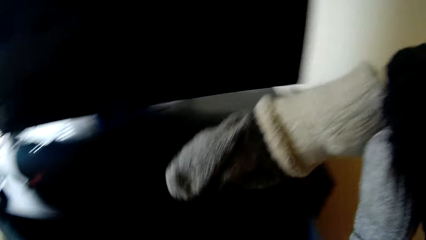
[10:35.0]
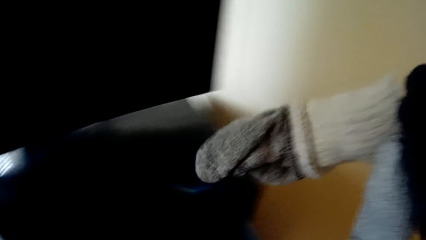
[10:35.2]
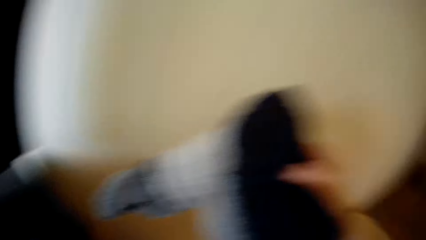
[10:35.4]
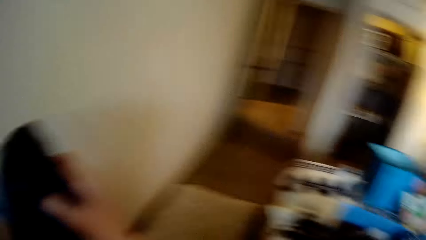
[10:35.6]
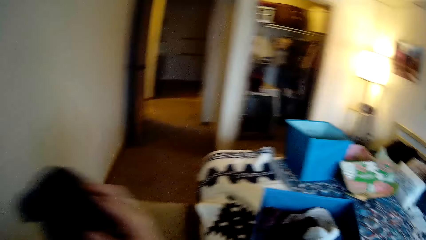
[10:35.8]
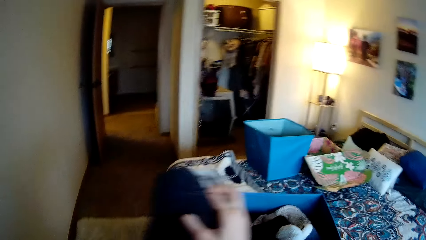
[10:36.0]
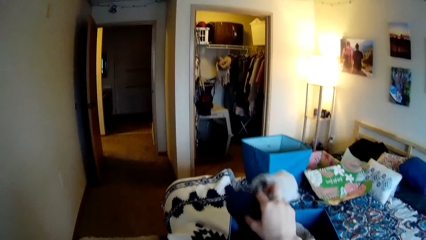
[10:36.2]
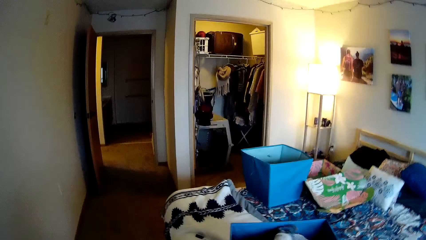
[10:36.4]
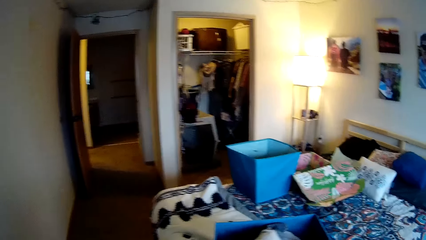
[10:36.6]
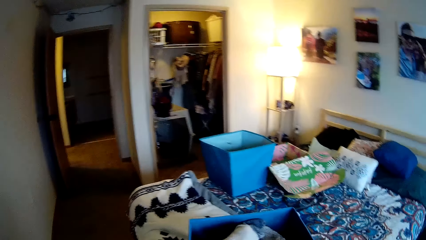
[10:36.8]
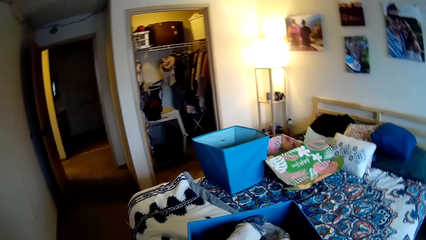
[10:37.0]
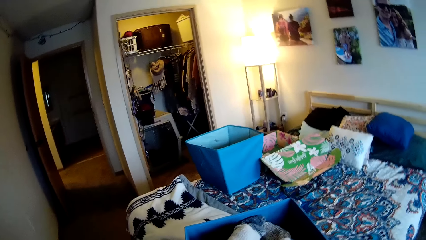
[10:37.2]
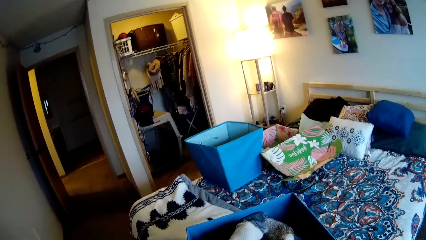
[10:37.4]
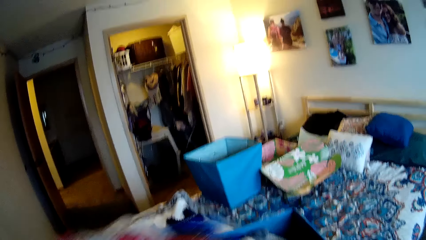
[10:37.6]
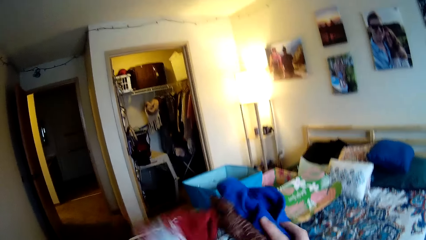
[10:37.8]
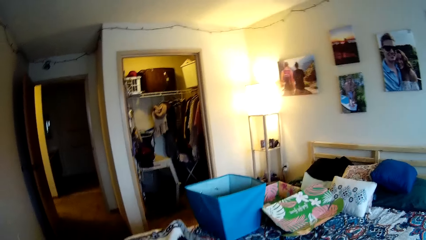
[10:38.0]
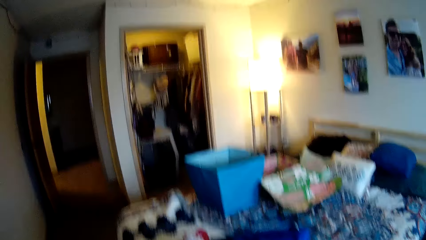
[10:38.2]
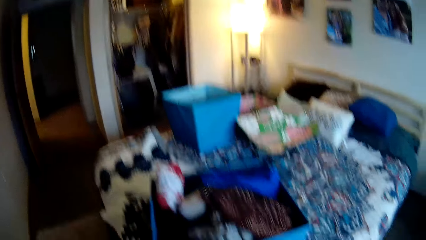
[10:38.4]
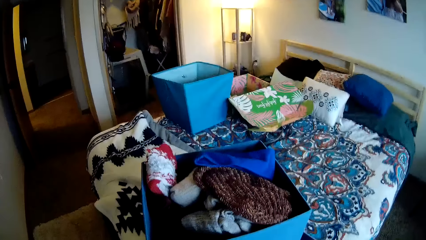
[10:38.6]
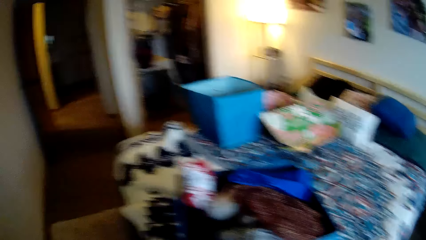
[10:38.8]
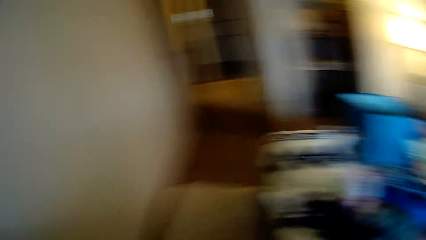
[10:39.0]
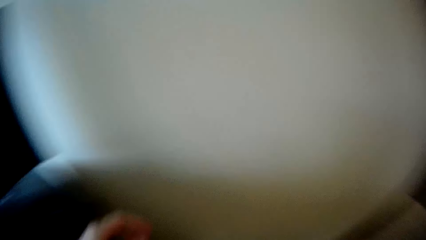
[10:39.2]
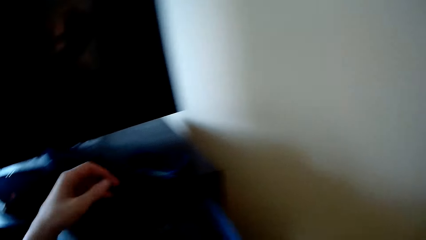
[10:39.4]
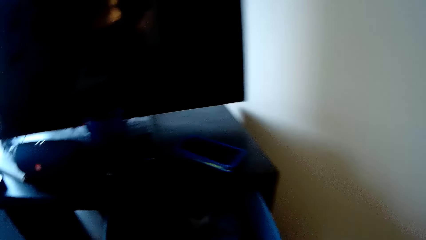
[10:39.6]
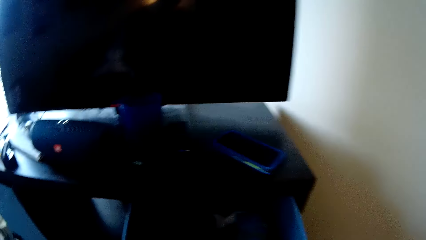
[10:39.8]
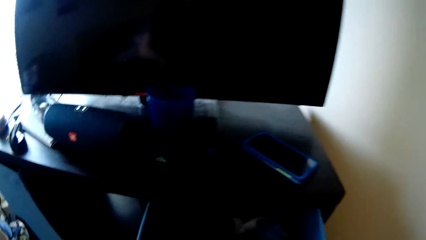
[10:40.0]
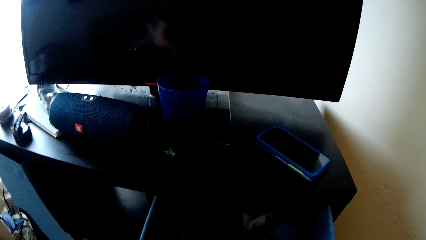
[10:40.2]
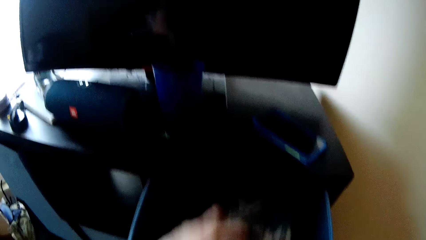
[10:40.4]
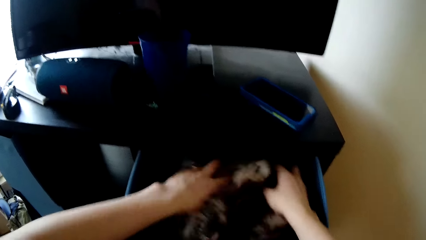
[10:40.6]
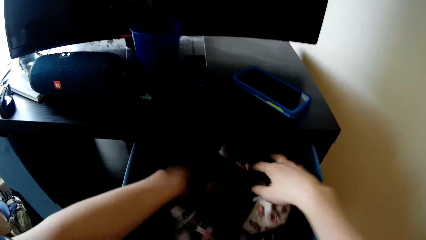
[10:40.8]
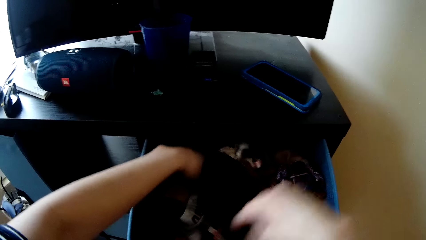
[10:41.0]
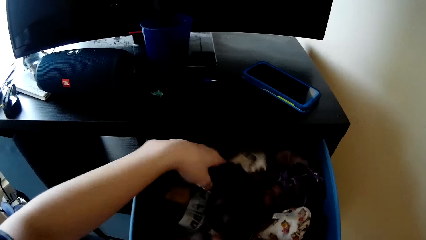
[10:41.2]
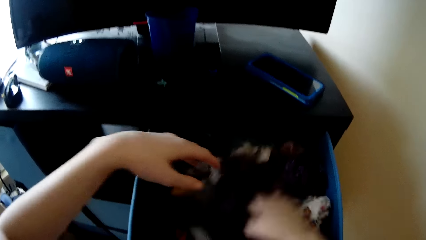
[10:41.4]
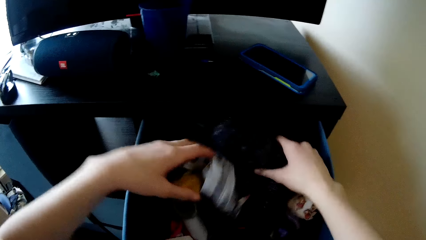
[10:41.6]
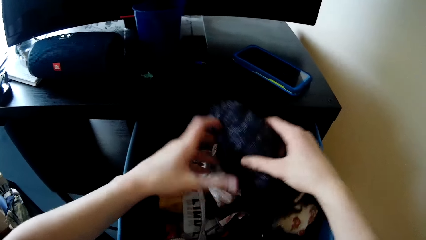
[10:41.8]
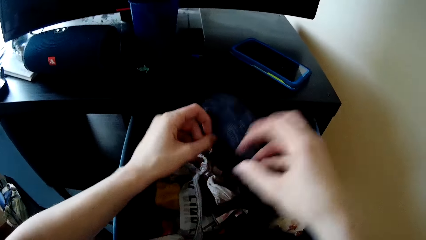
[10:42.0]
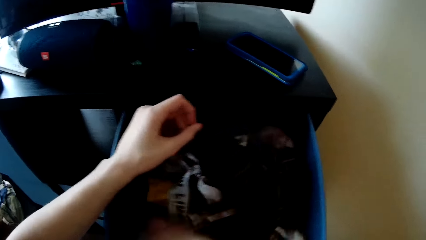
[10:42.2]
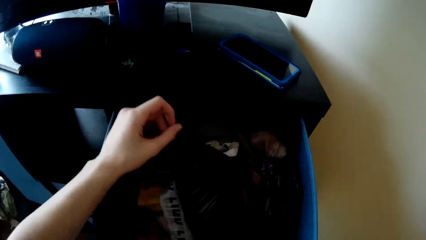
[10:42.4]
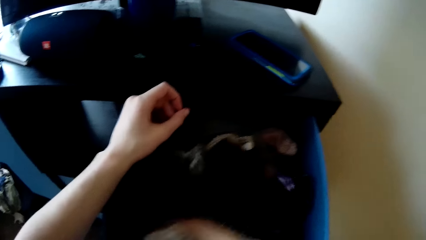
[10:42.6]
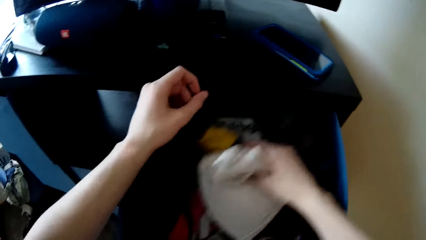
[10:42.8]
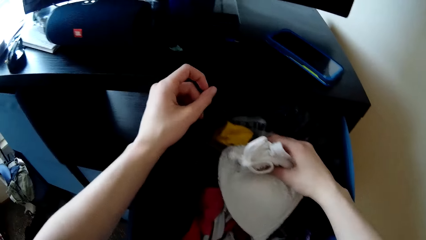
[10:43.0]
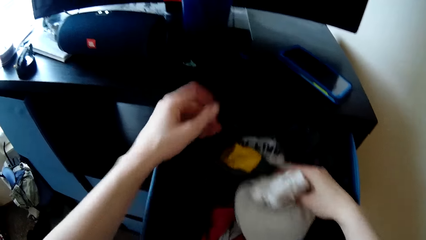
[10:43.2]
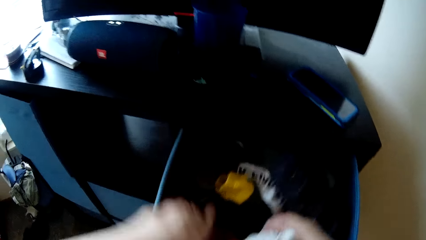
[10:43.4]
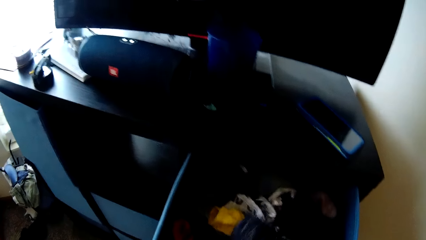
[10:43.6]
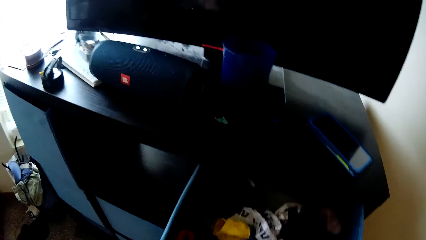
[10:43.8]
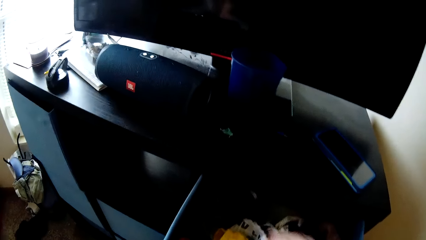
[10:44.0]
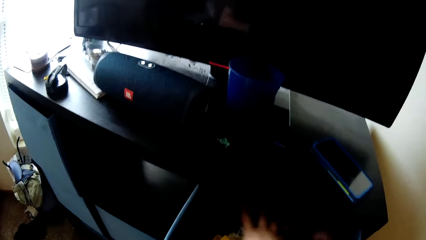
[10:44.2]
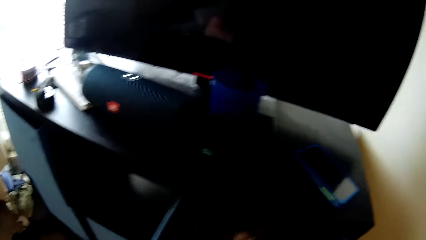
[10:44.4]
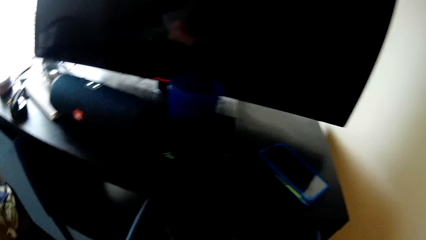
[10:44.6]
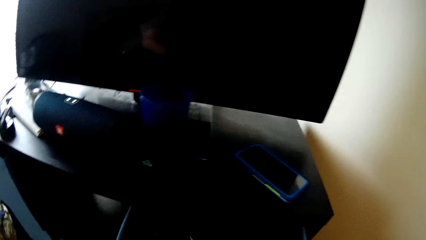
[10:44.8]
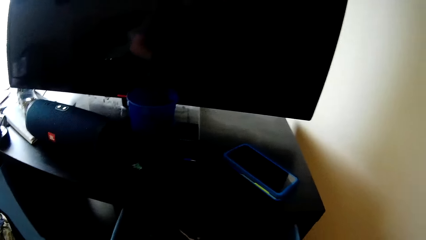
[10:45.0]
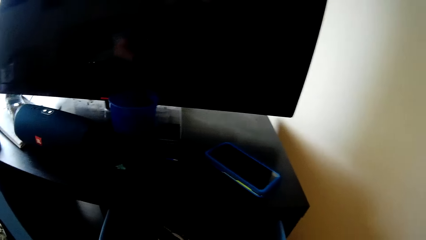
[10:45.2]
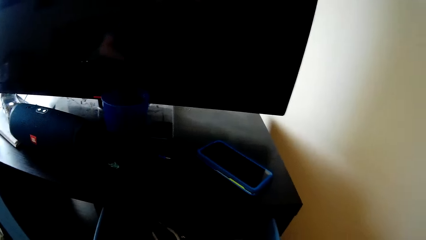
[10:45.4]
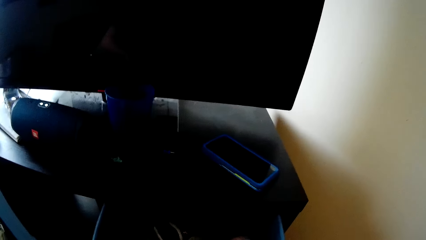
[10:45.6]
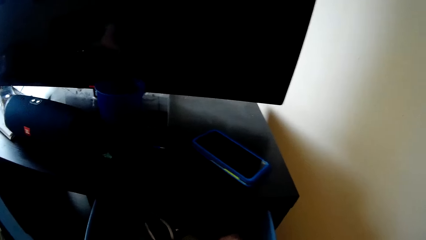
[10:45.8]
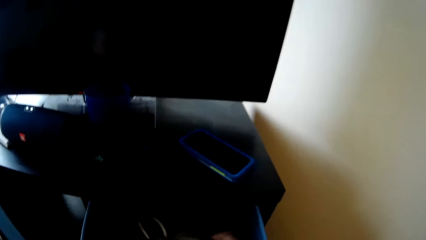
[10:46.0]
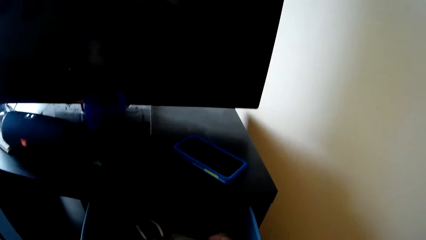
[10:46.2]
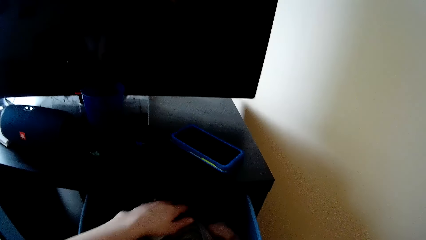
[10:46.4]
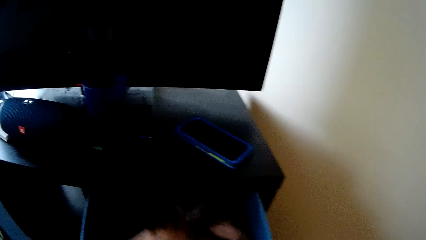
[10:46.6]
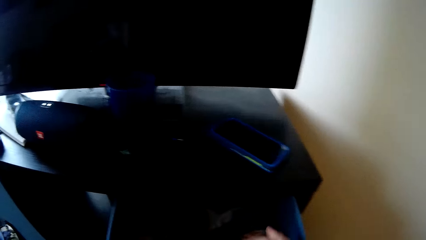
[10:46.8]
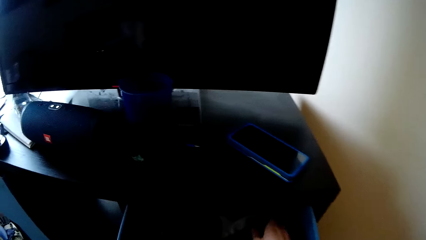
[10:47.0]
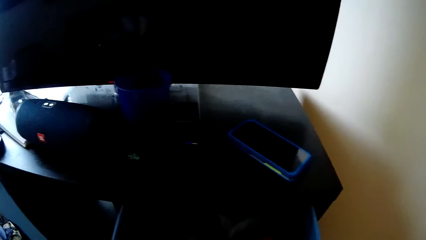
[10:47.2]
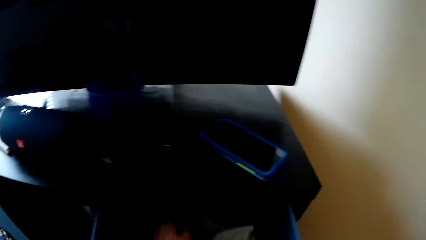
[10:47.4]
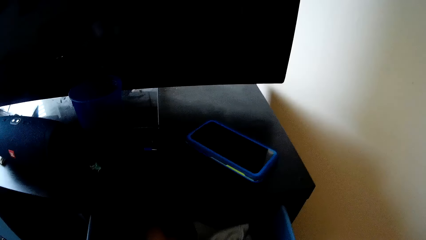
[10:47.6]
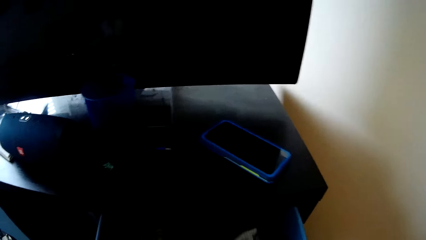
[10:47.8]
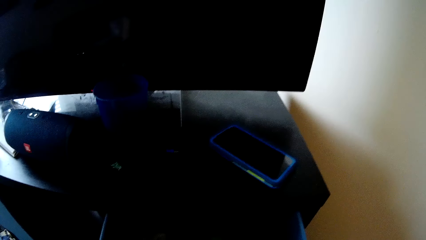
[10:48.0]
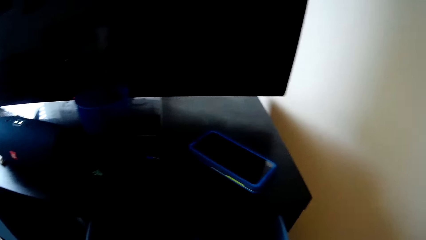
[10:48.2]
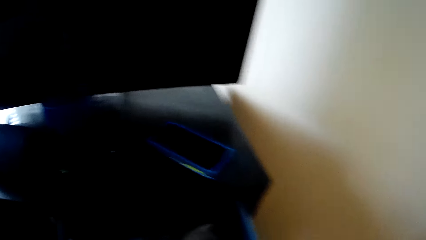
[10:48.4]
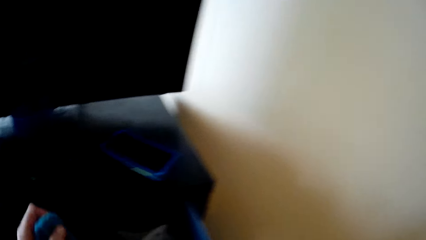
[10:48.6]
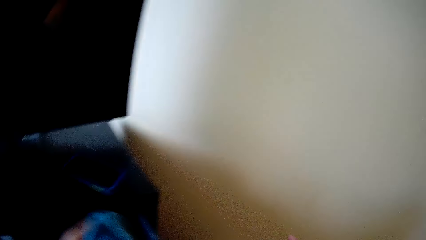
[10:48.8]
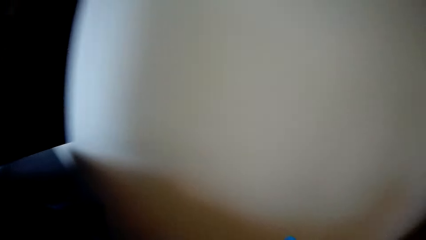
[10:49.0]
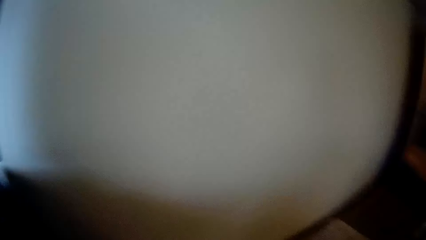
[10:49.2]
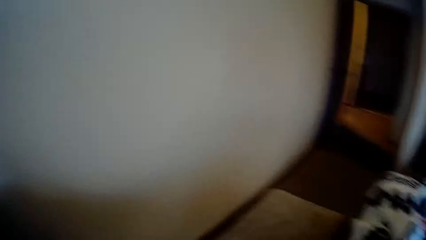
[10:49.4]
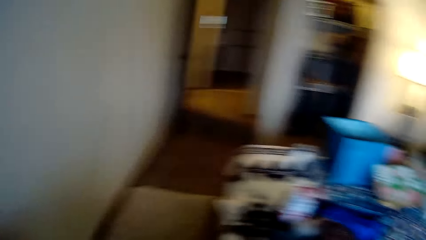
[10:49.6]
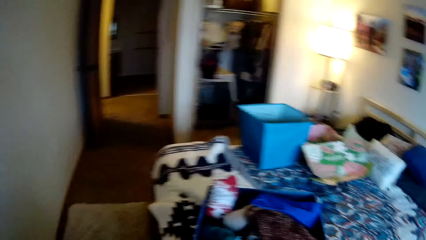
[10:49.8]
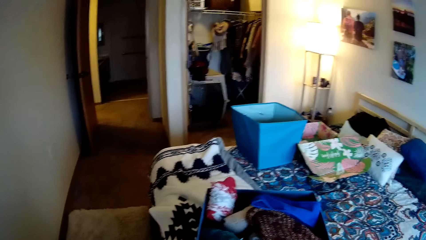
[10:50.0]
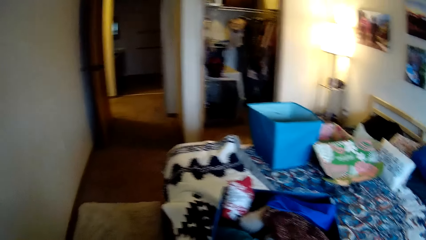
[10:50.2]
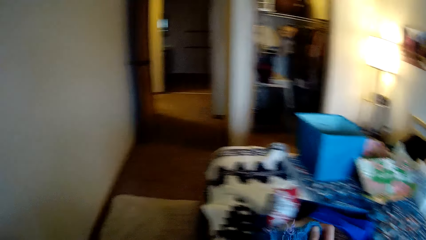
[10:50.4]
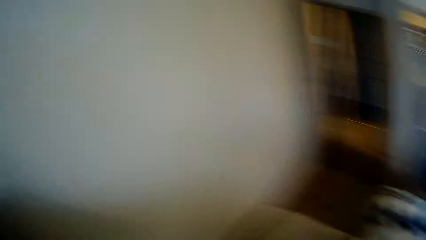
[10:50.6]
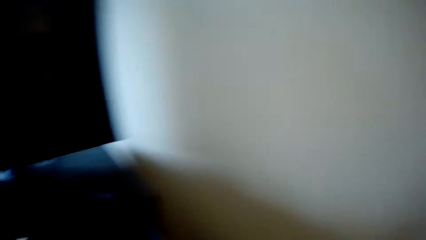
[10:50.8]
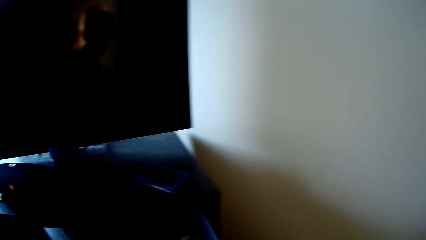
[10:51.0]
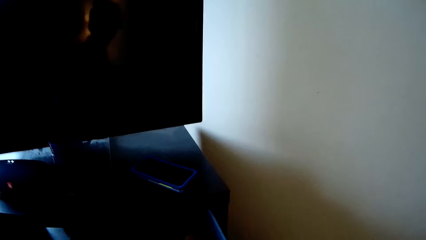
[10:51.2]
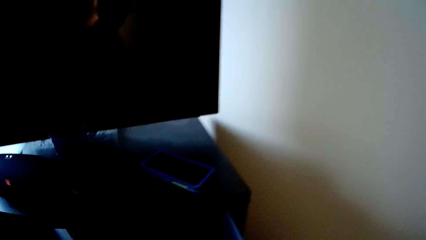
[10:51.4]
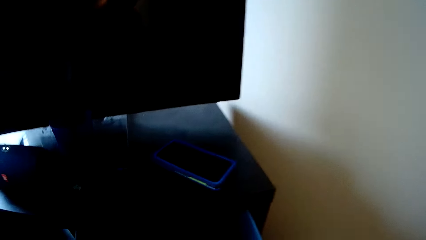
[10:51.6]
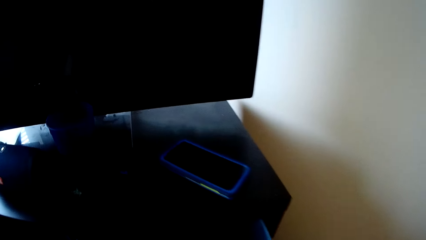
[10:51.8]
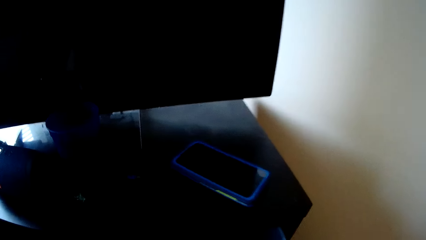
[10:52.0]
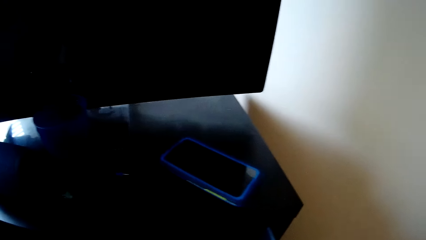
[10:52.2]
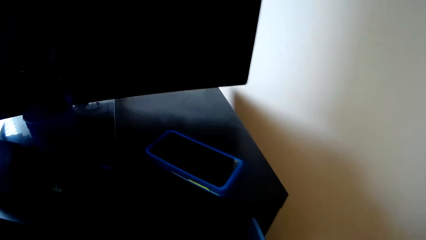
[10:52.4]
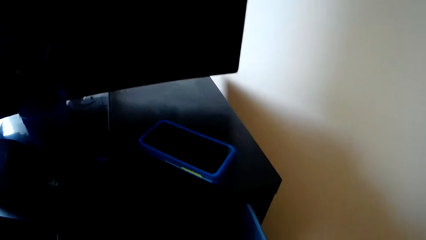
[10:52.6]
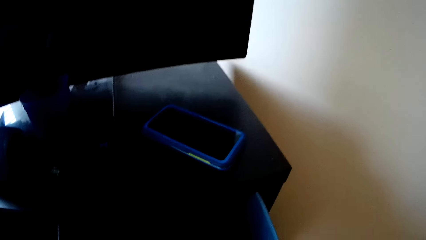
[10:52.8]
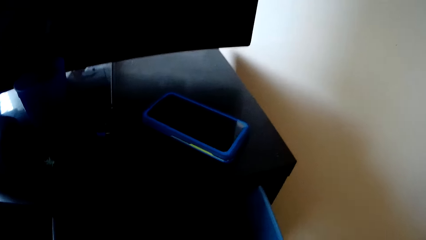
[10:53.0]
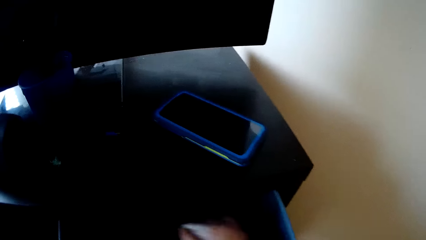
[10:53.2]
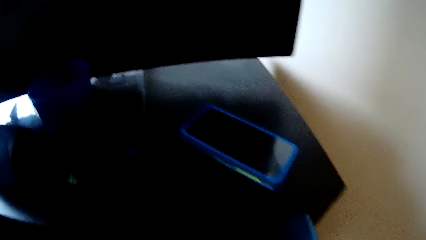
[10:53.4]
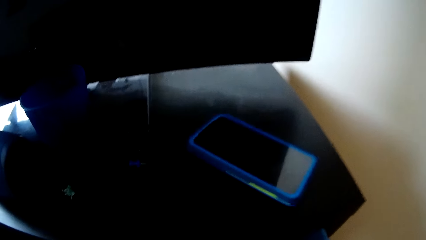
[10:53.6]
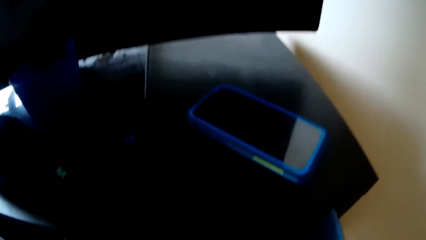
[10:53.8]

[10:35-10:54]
The camera wearer drops the pairs of socks in her right hand into the blue laundry box. She drops the cloth into the blue laundry box with both hands. She moves the cloths. She skims through the drawer with both hands. She picks a cloth from the drawer with her left hand. She drops the cloth into the blue laundry box with her right hand. She moves the cloths.
